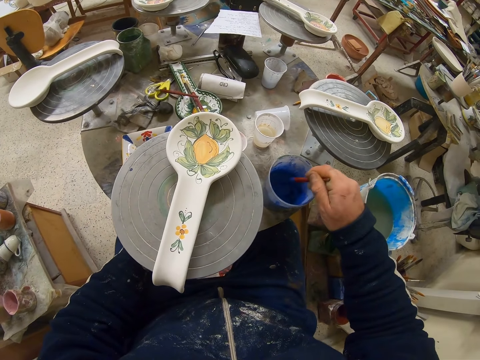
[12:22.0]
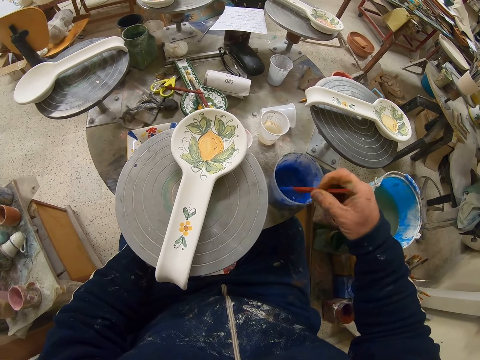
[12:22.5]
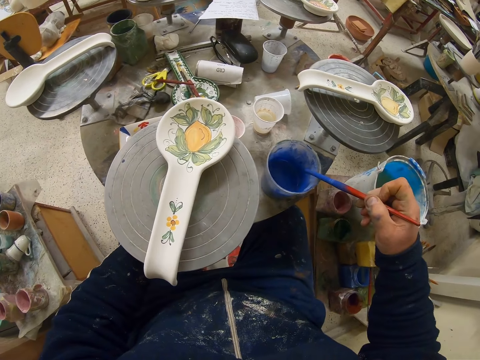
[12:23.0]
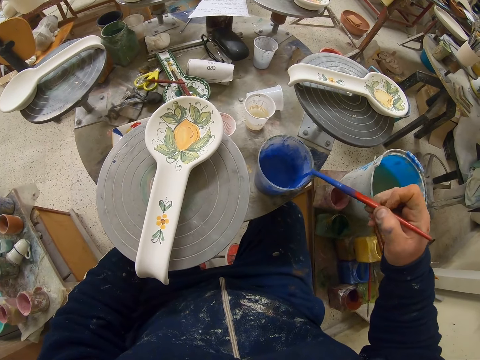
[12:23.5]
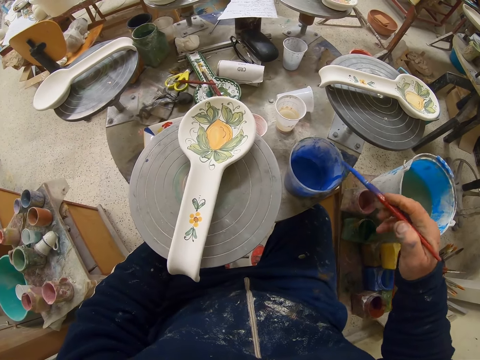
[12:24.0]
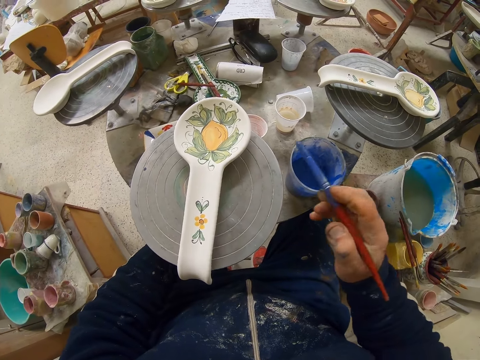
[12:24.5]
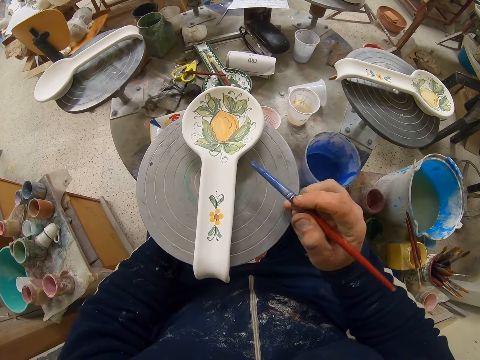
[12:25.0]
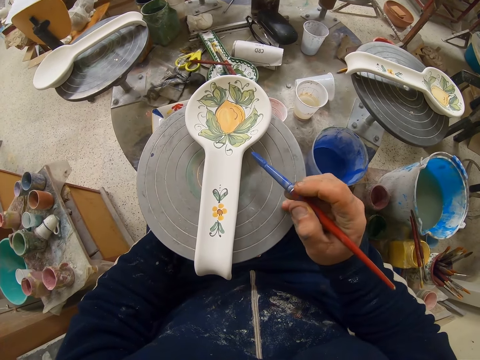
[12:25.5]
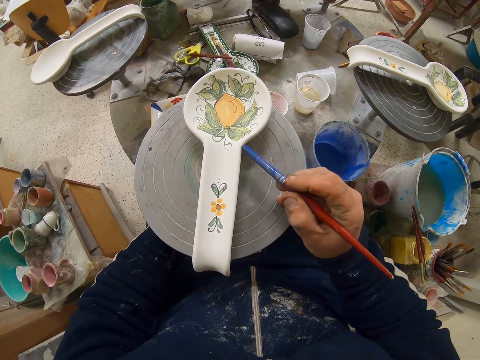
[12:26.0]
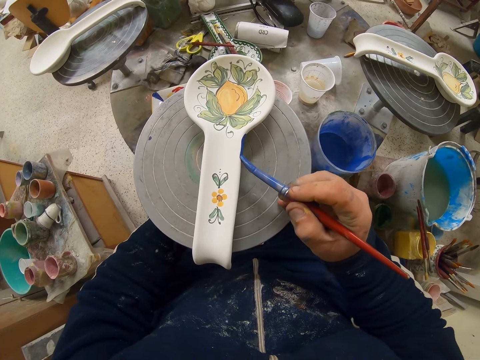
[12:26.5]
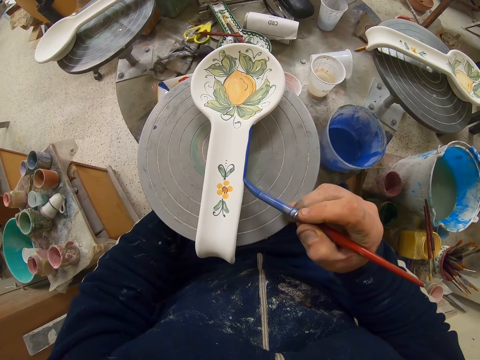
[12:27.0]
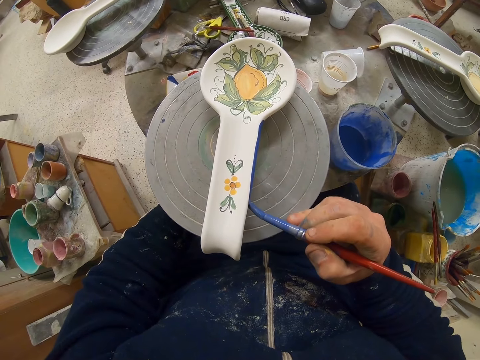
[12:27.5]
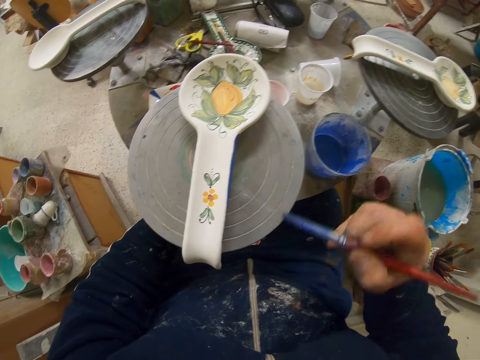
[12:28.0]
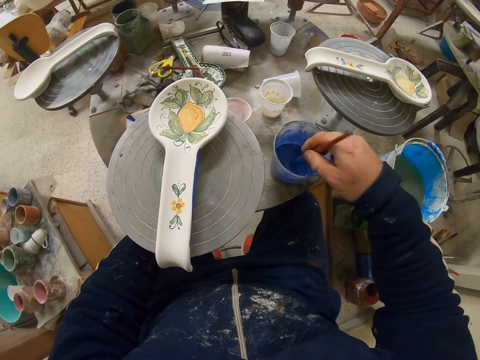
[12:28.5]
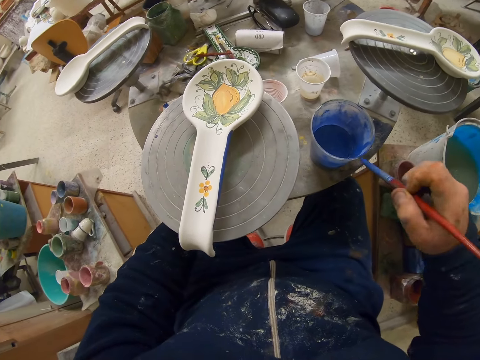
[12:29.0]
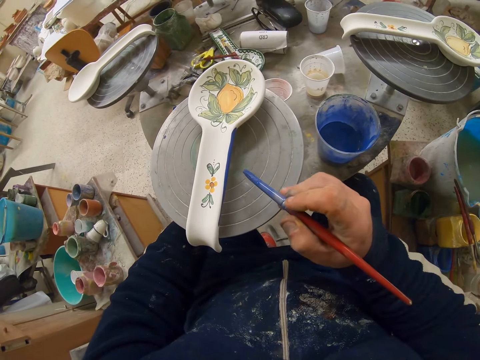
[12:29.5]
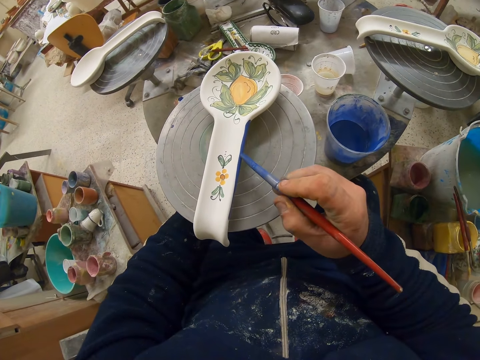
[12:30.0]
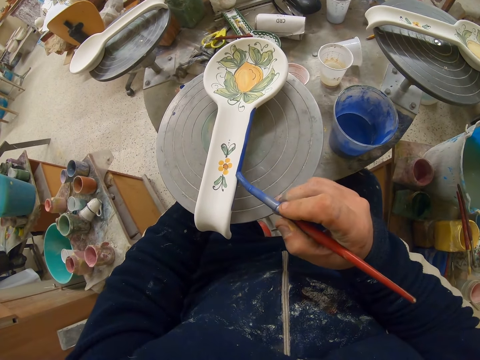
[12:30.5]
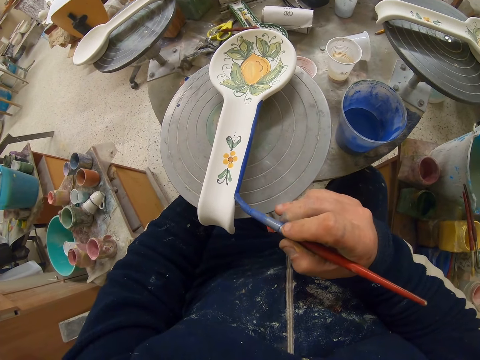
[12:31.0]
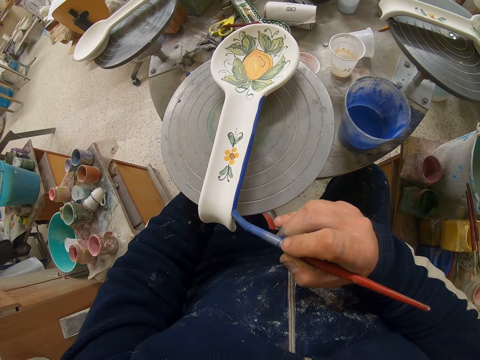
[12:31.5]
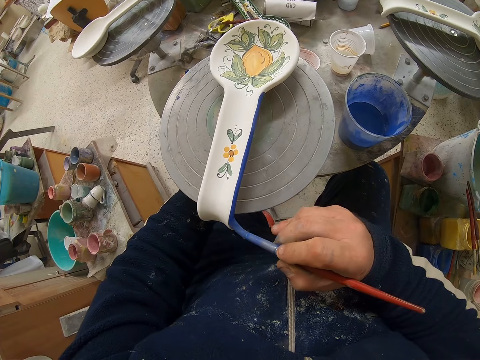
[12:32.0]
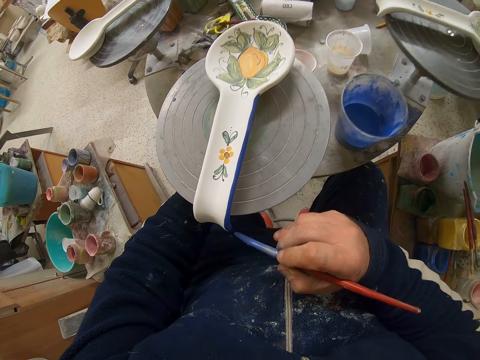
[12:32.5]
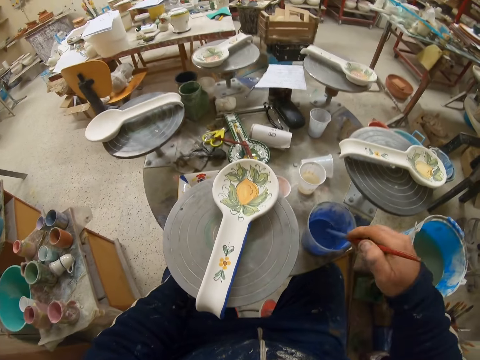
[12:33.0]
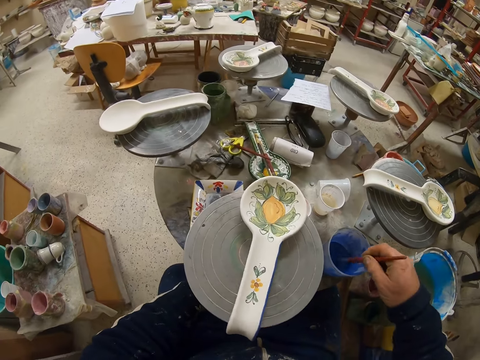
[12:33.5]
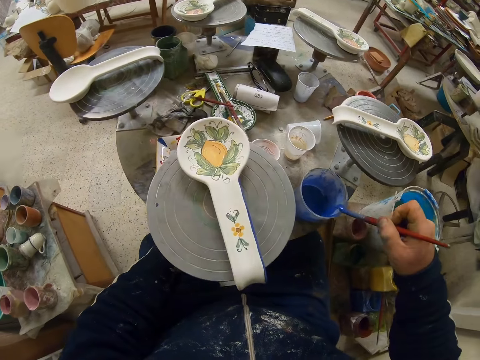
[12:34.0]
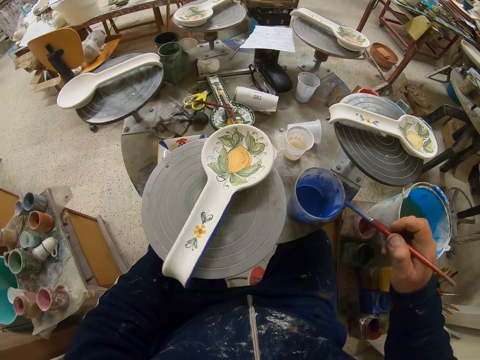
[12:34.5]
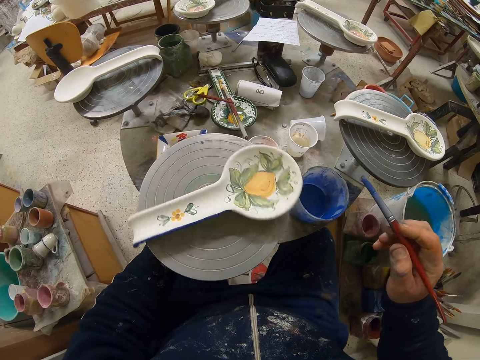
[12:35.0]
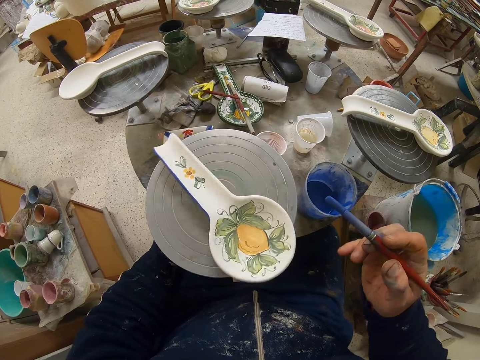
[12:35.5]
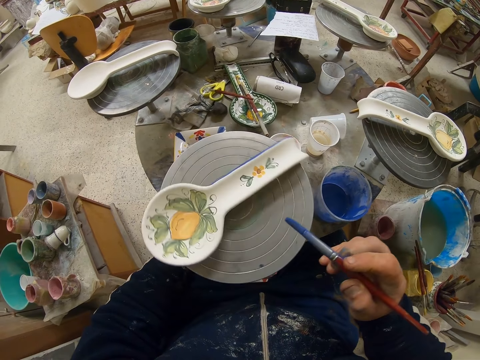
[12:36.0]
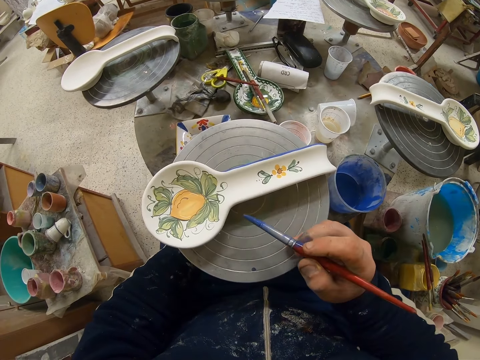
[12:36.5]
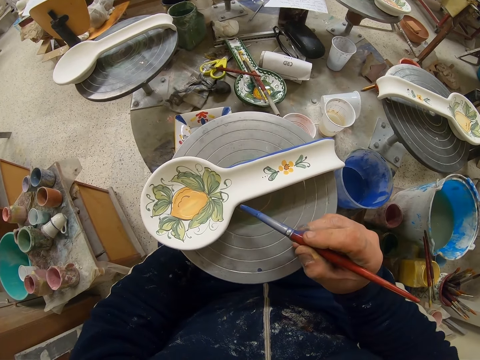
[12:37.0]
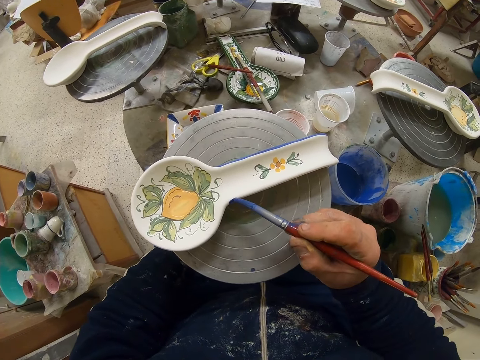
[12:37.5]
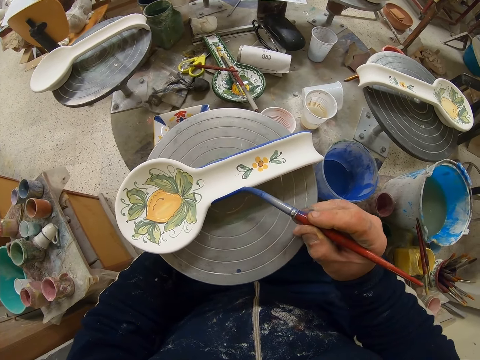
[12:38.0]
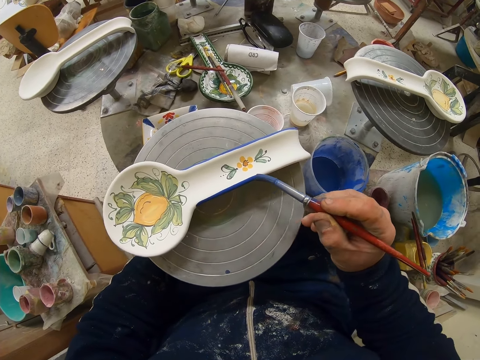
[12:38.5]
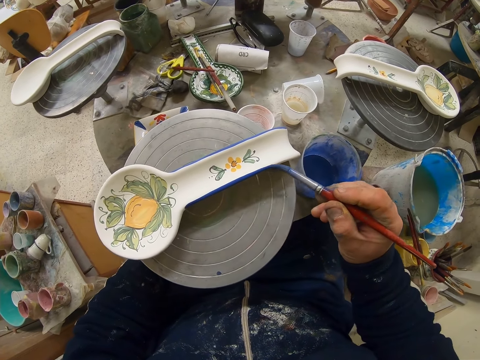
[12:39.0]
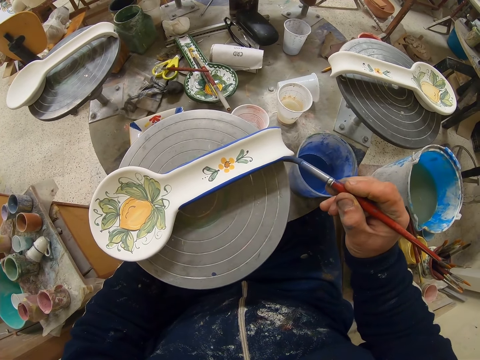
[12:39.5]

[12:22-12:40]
The camera wearer rubs the paint brush on the paint can. They decorate the plate or spoon with the paint brush. They dip the paint brush in the paint. They decorate the plate with the paint brush. They dip the paint brush in the paint. They turn the table. They rotate the spoon. They decorate the plate with the paint brush.

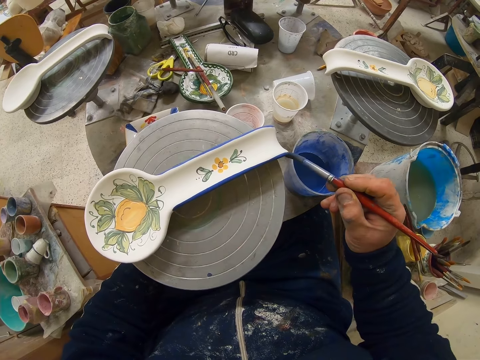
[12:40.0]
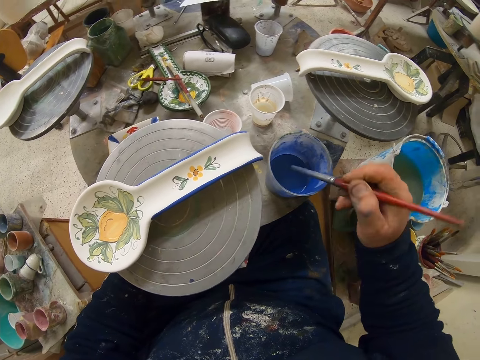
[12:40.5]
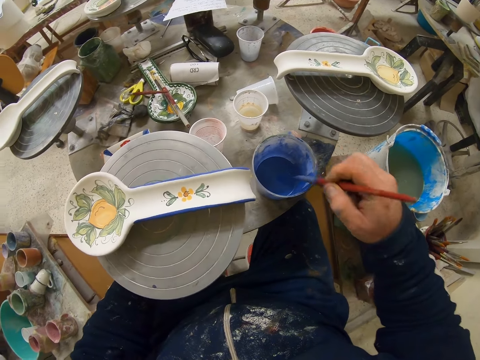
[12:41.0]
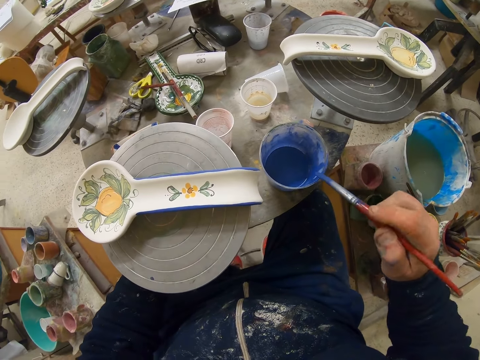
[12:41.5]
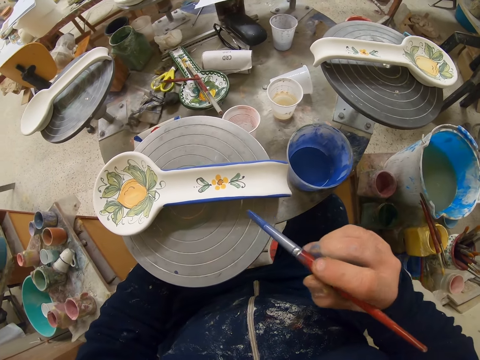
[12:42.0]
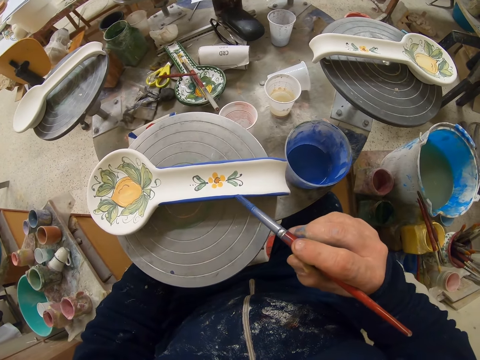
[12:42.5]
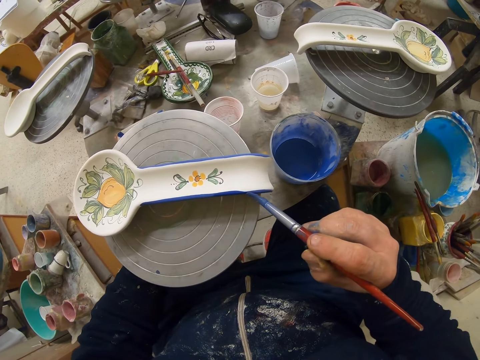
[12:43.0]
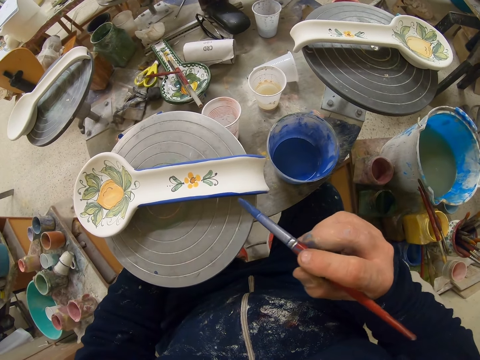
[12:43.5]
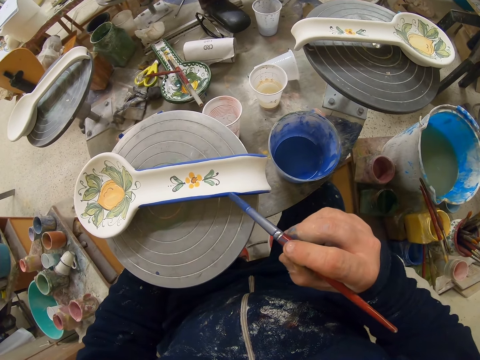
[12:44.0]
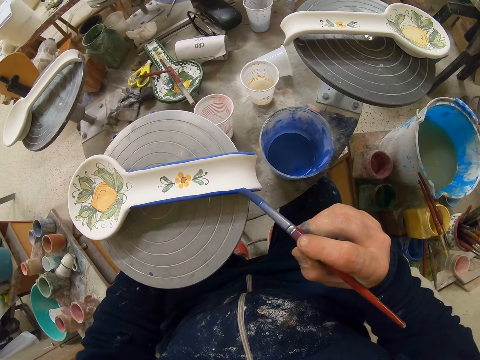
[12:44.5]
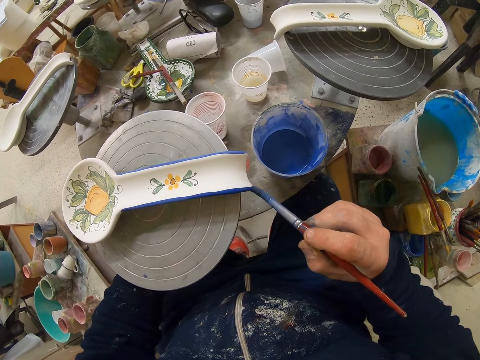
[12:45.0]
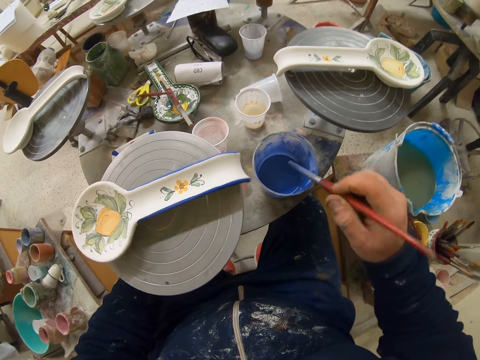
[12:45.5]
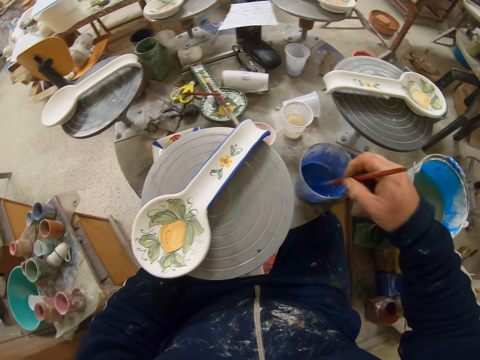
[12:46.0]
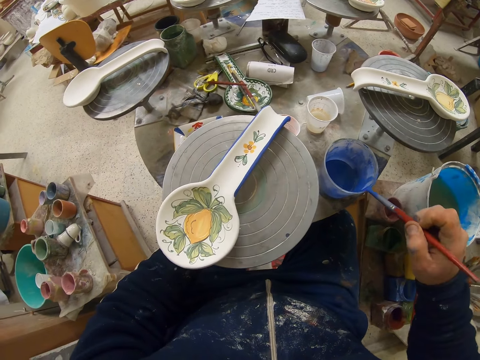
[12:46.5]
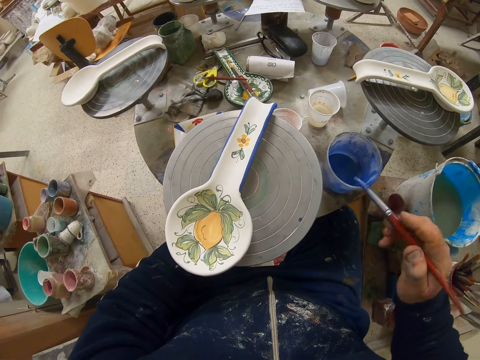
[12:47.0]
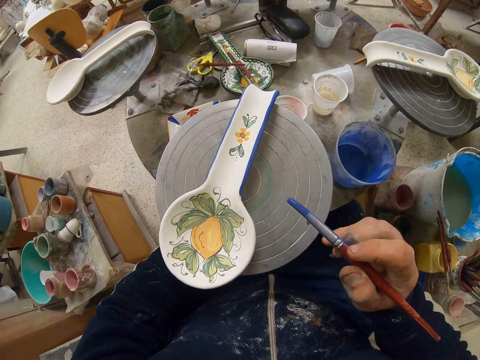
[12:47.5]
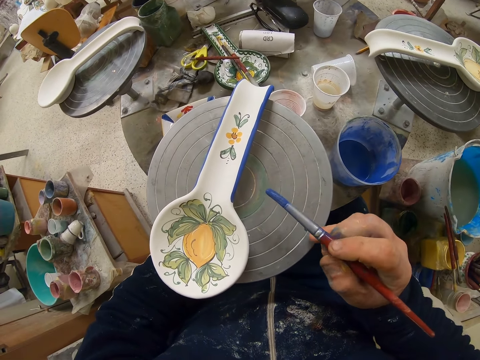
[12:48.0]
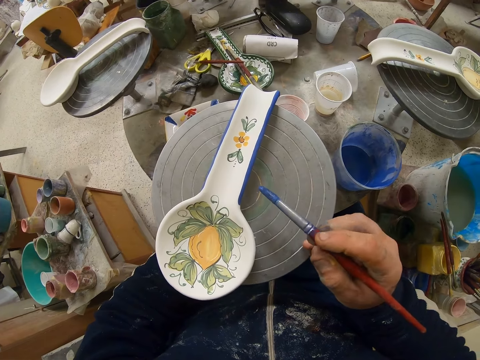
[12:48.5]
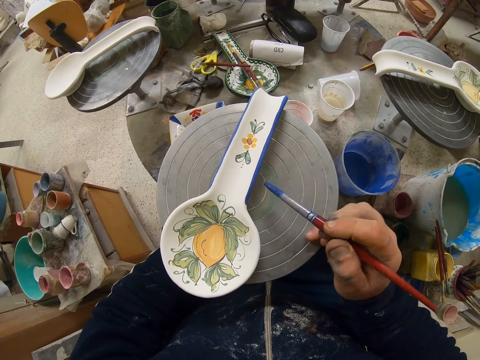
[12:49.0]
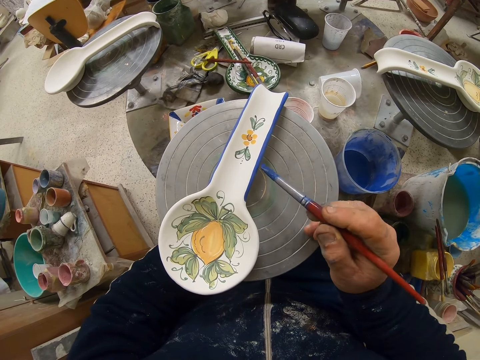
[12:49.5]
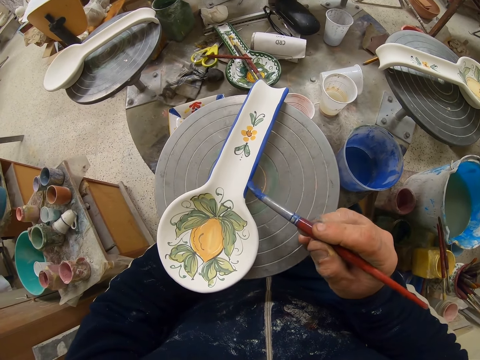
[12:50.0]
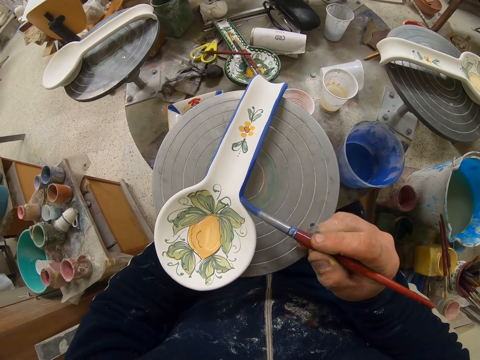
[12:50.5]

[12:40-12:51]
The camera wearer dips the paint brush in the paint. They decorate the plate with the paint brush. They turn the table. They dip the paint brush in the paint. They decorate the plate with the paint brush.
